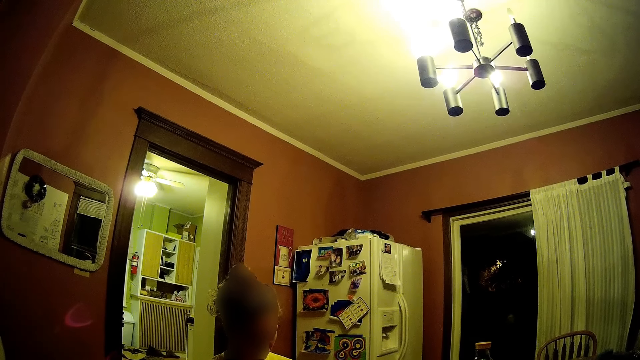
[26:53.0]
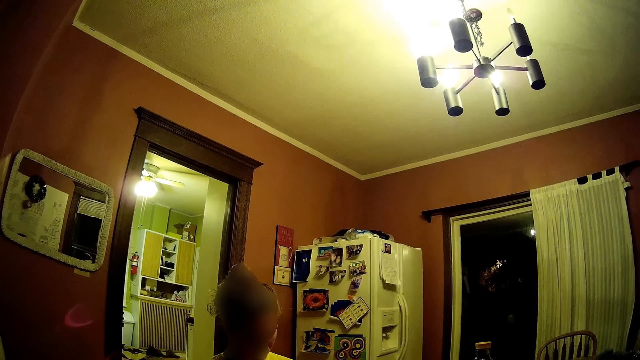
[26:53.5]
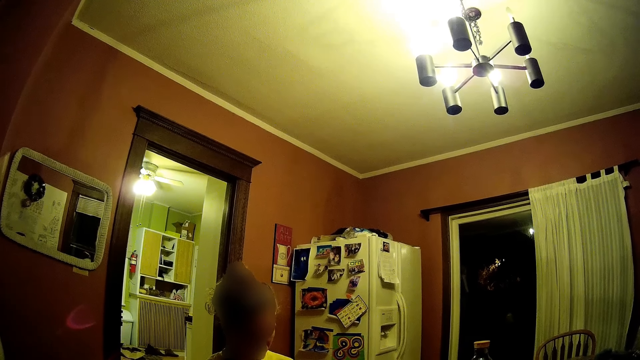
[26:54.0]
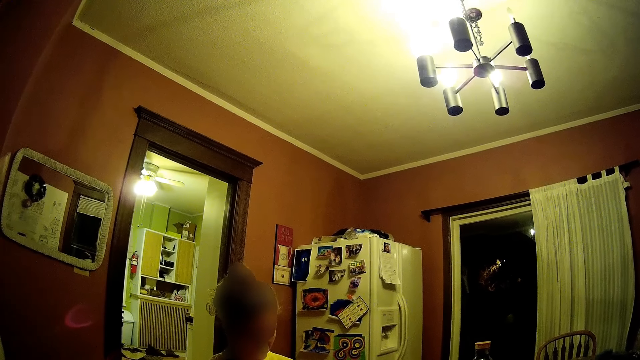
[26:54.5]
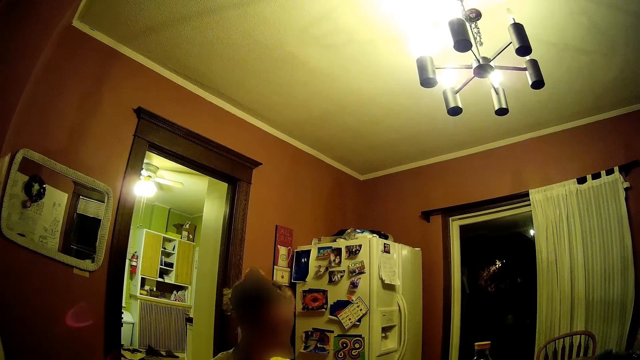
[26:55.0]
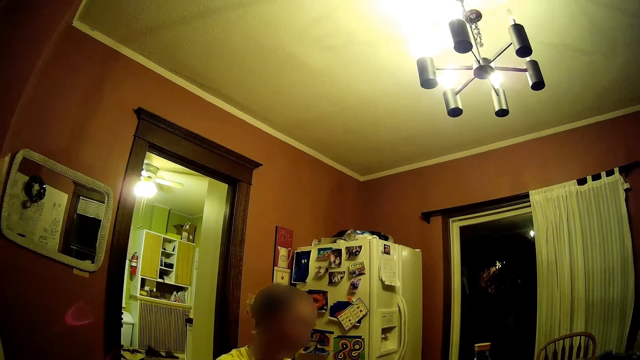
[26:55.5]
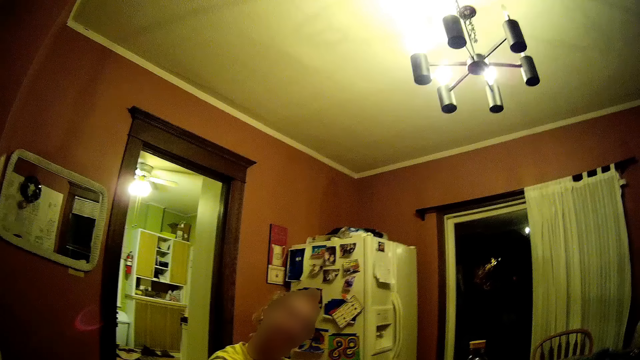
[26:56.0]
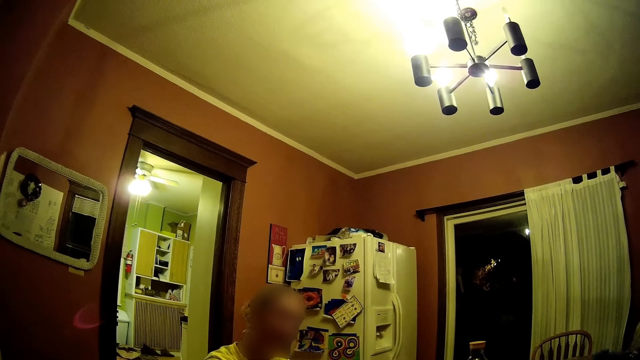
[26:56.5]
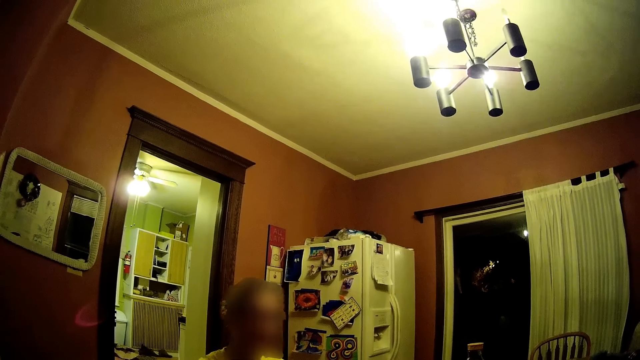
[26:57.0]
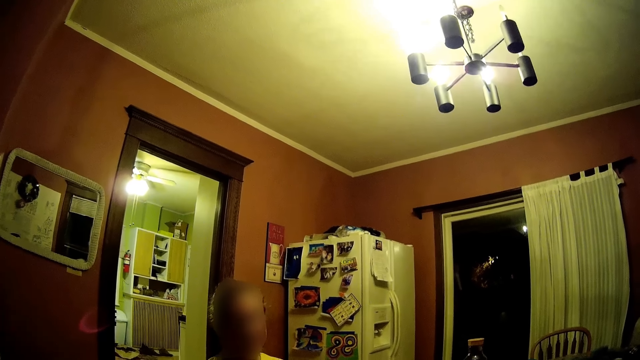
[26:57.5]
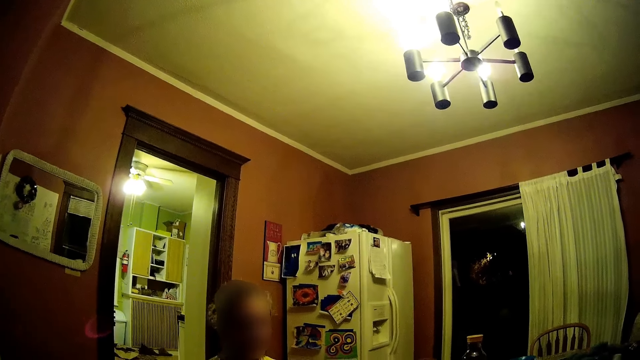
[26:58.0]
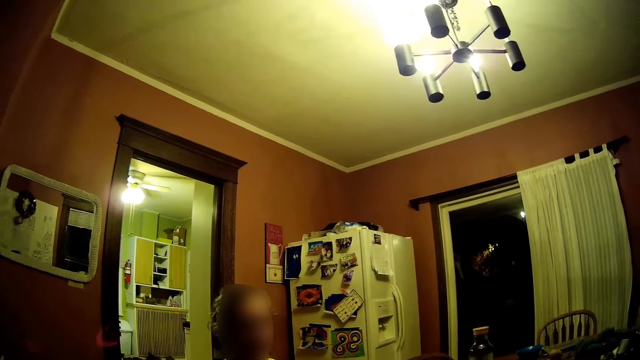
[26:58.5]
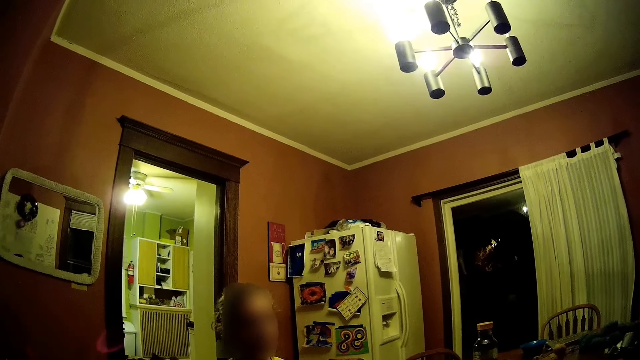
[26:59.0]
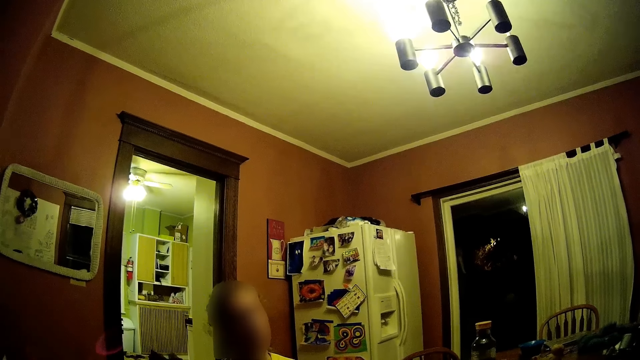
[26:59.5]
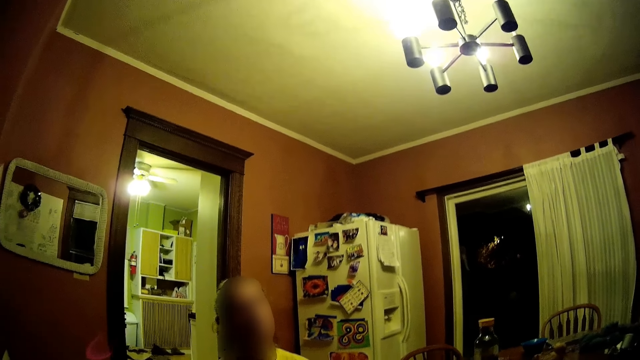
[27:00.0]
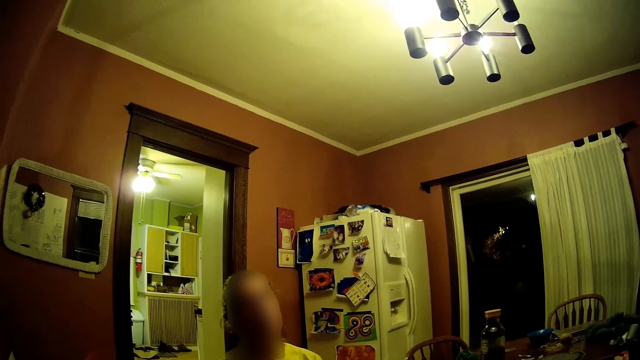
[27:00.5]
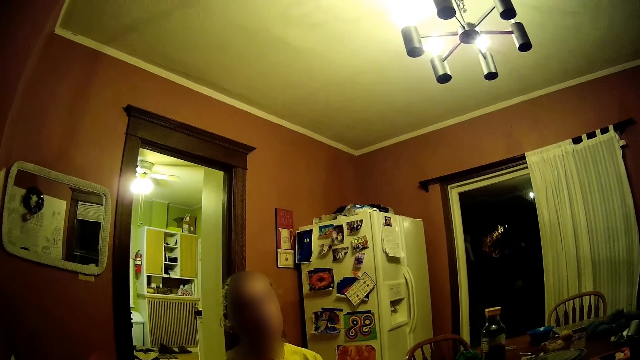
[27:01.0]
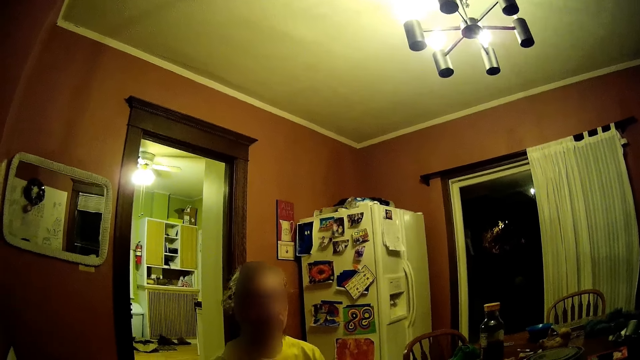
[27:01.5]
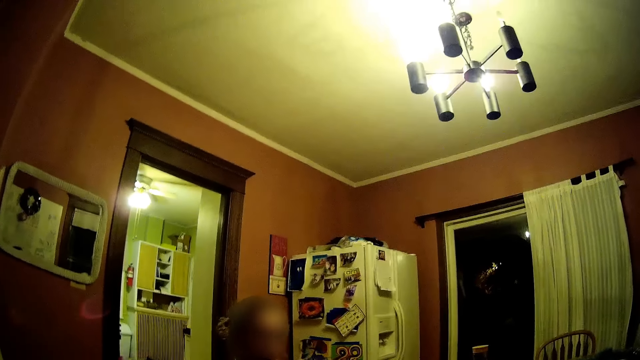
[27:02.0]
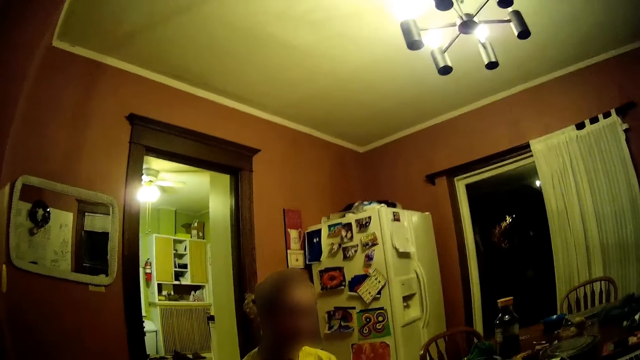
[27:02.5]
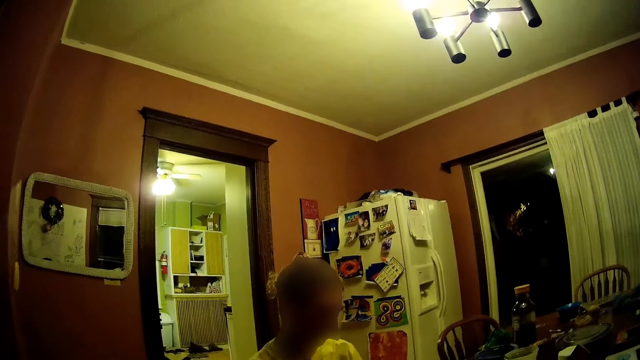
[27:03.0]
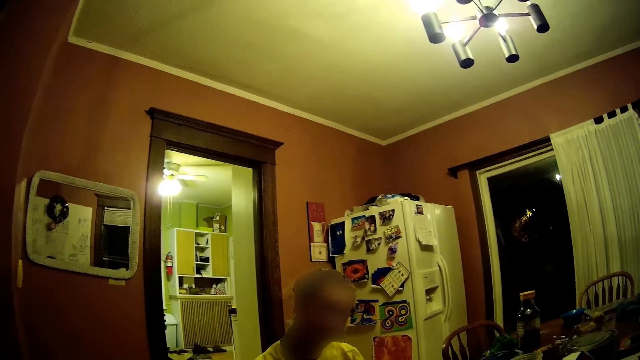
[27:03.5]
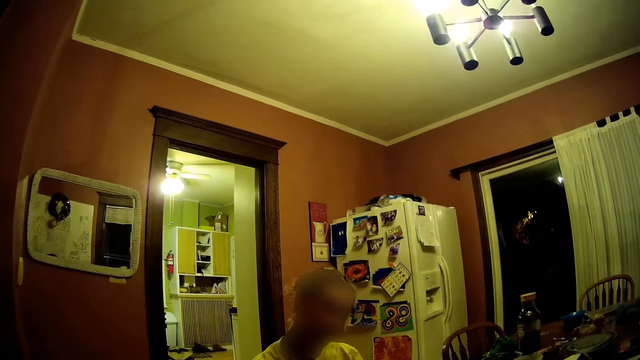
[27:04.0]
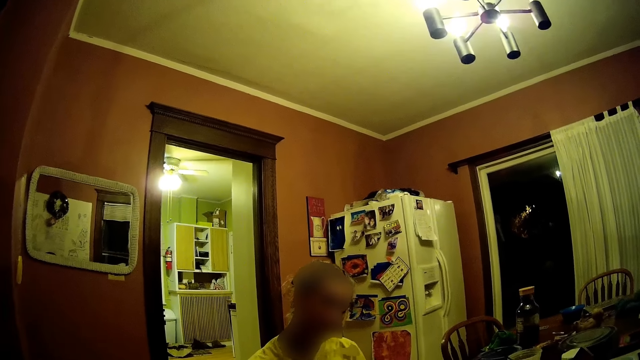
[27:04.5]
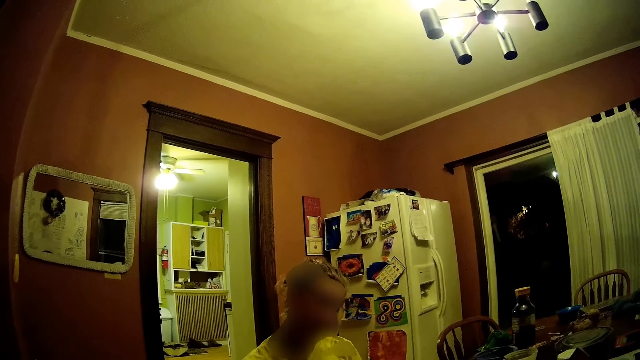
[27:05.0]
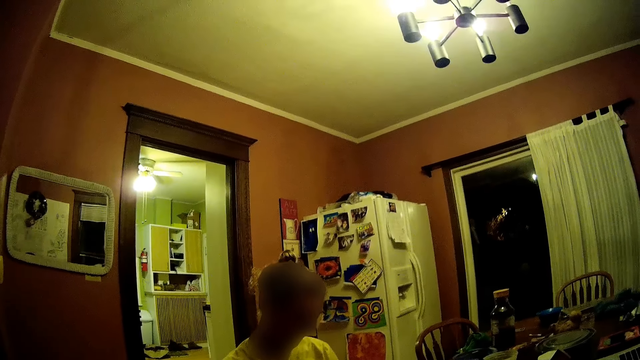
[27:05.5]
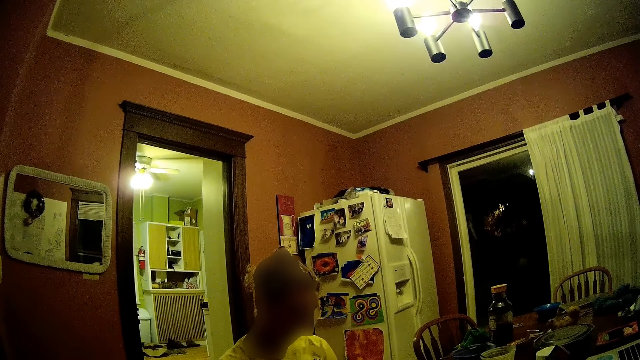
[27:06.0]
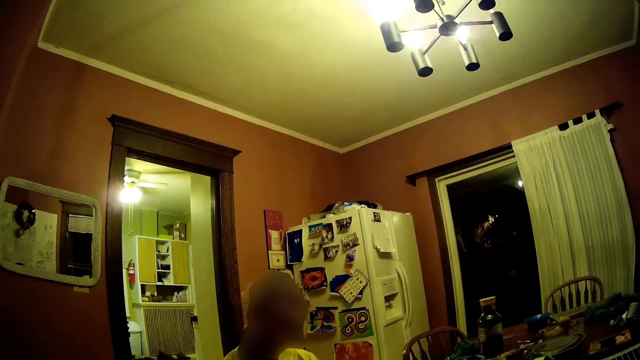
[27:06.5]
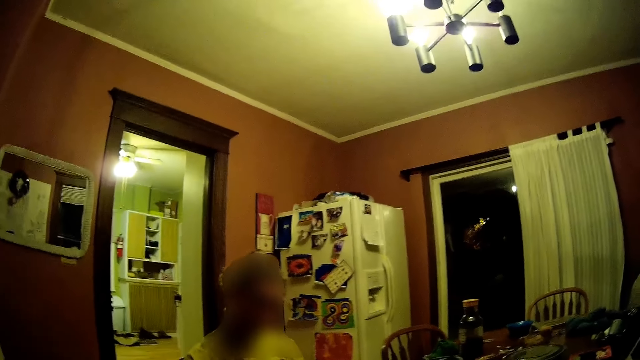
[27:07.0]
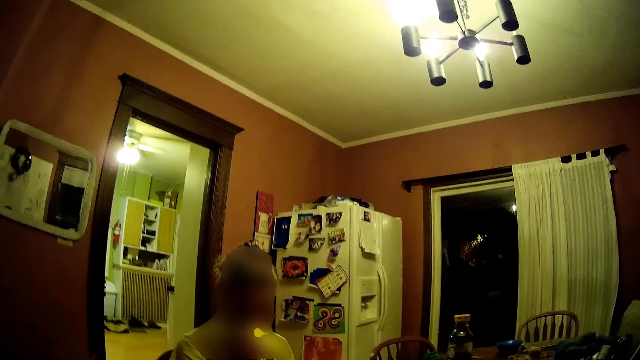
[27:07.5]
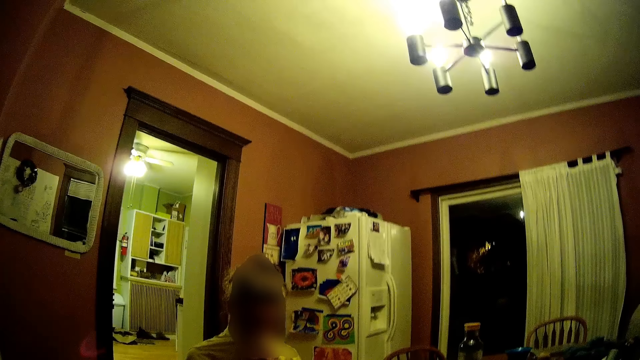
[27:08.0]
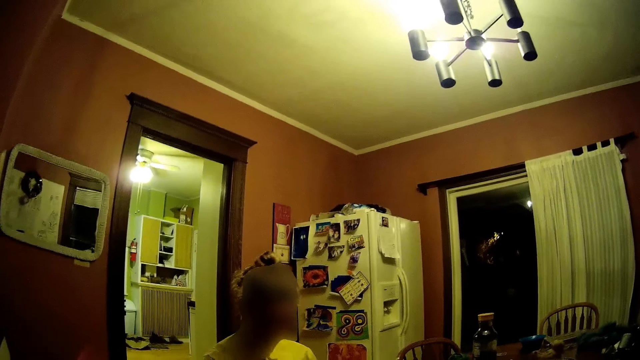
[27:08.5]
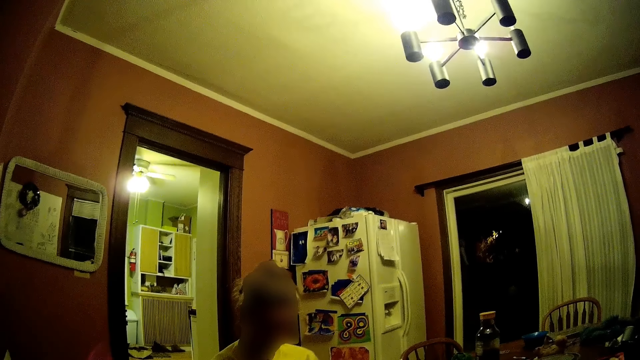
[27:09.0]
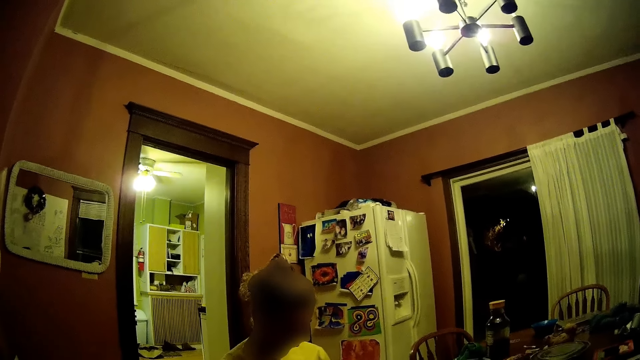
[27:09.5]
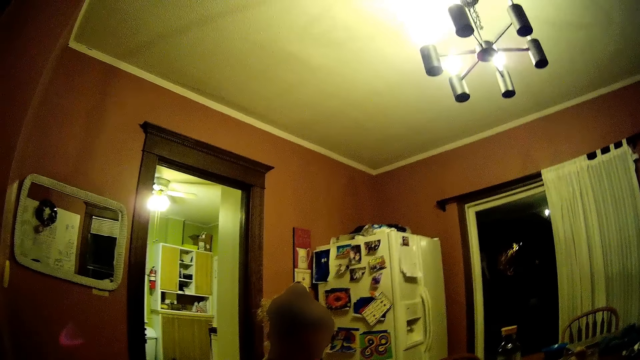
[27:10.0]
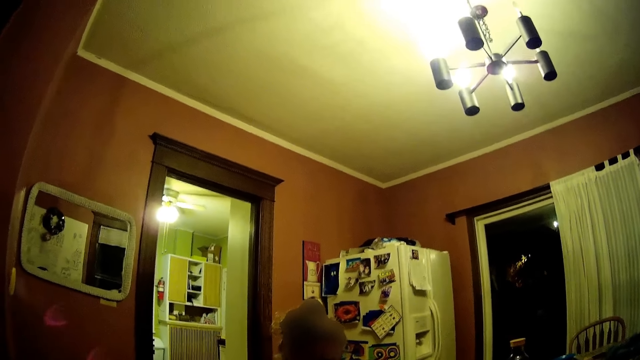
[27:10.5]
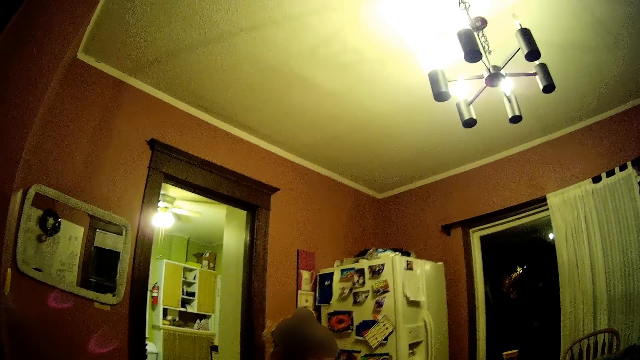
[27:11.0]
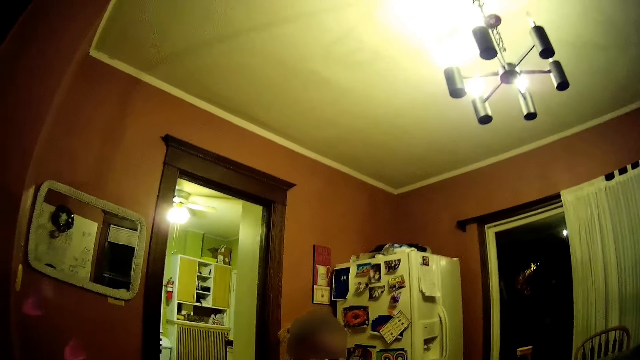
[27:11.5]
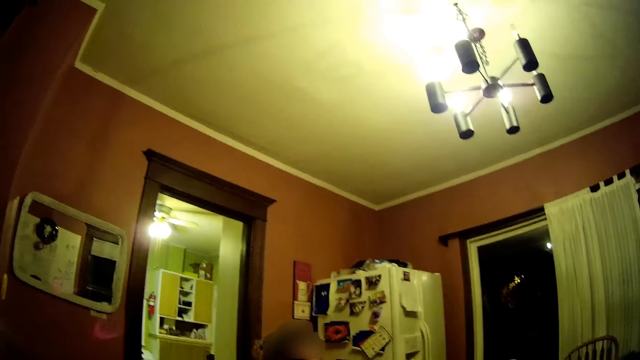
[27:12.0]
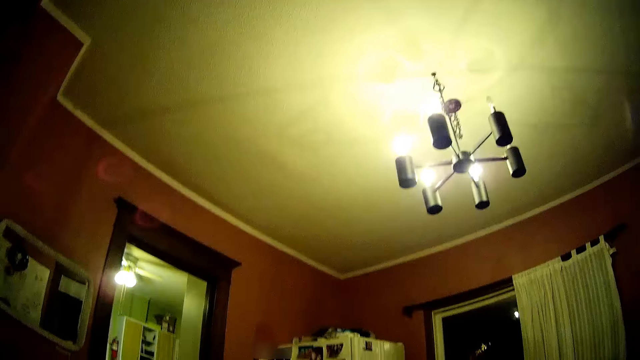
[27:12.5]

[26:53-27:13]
A woman nods her head. The woman cleans her face with her right hand.
